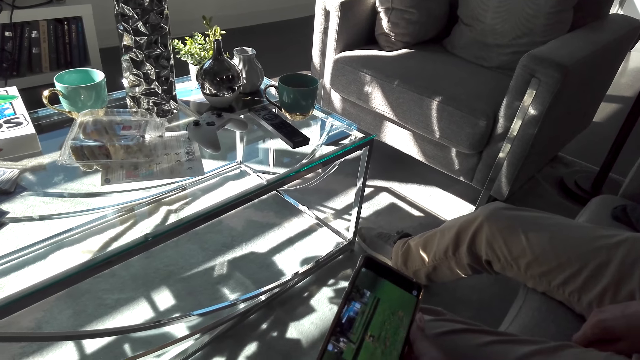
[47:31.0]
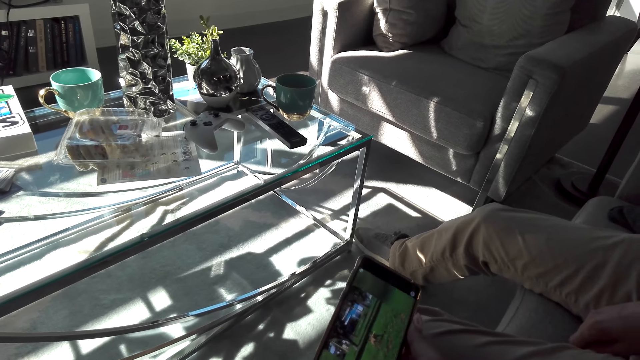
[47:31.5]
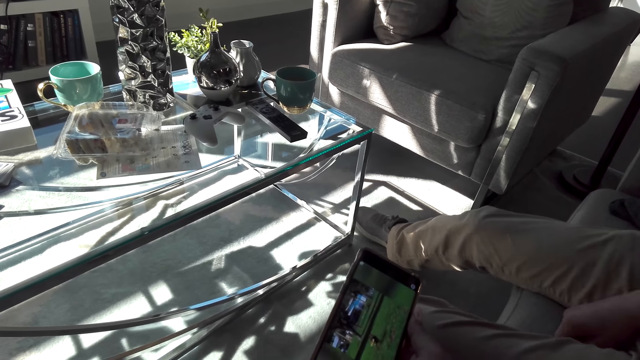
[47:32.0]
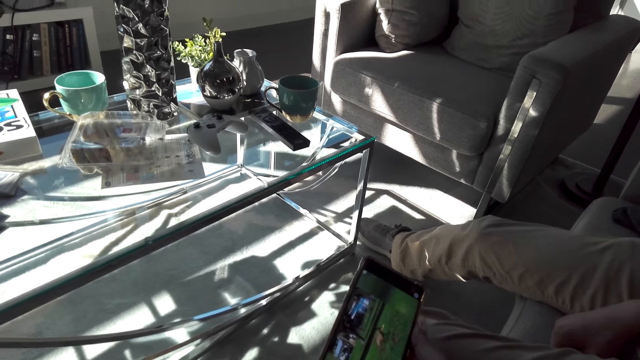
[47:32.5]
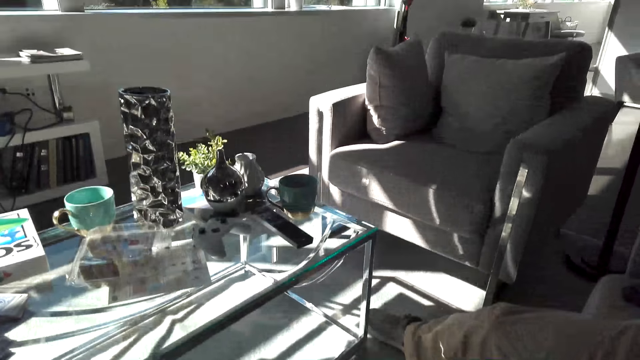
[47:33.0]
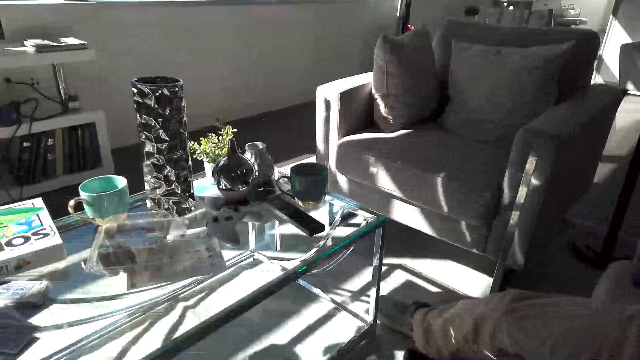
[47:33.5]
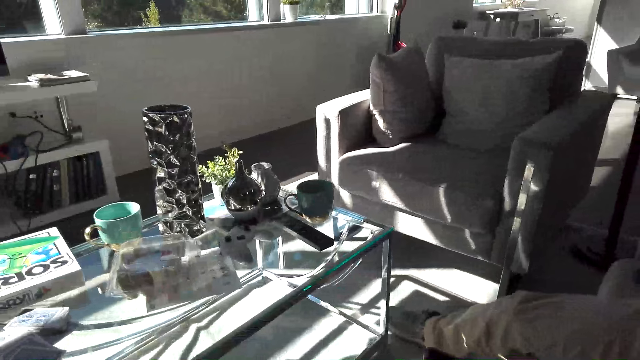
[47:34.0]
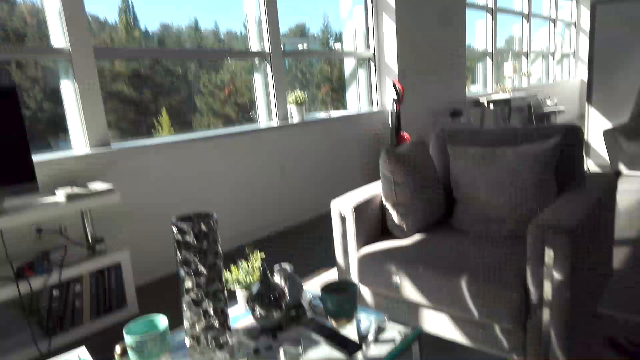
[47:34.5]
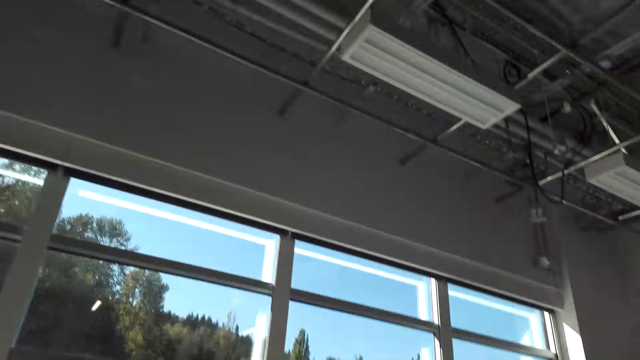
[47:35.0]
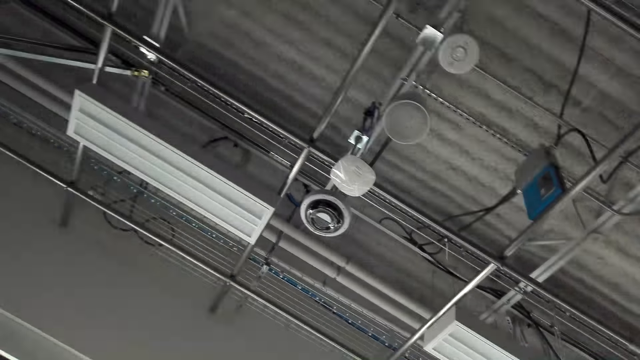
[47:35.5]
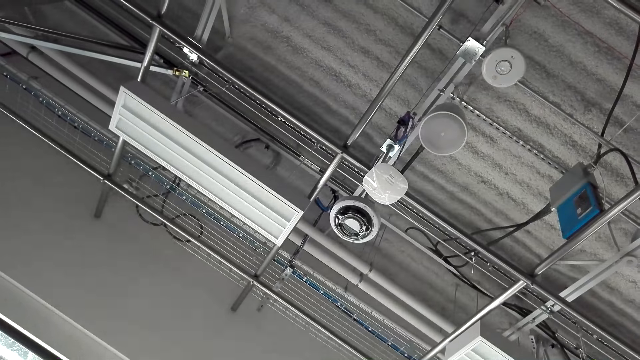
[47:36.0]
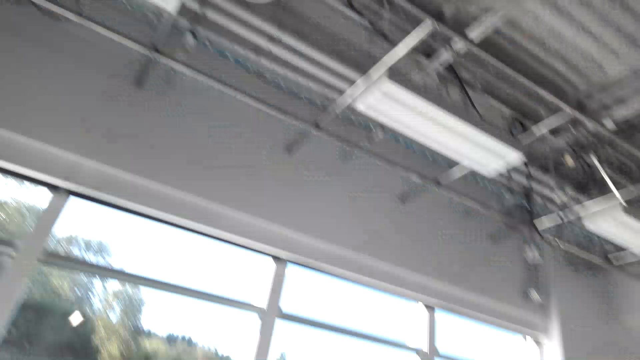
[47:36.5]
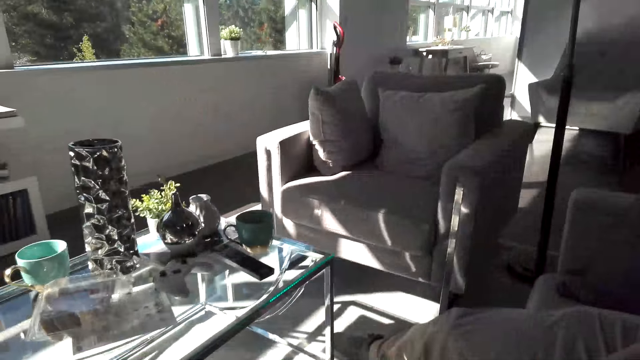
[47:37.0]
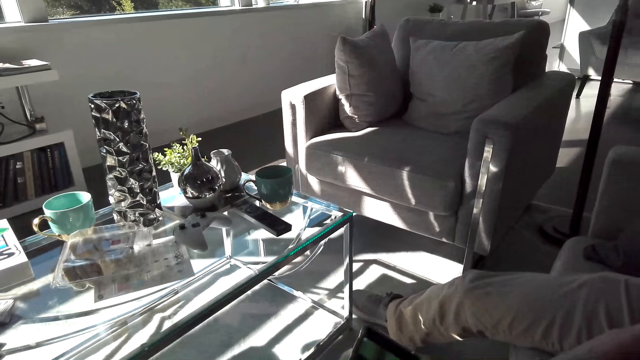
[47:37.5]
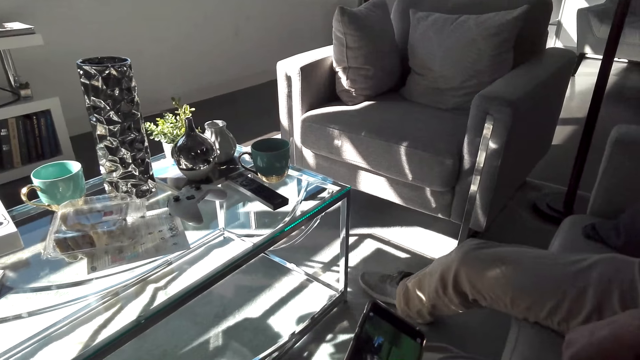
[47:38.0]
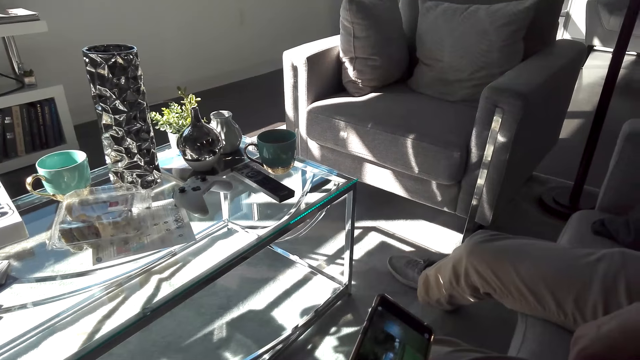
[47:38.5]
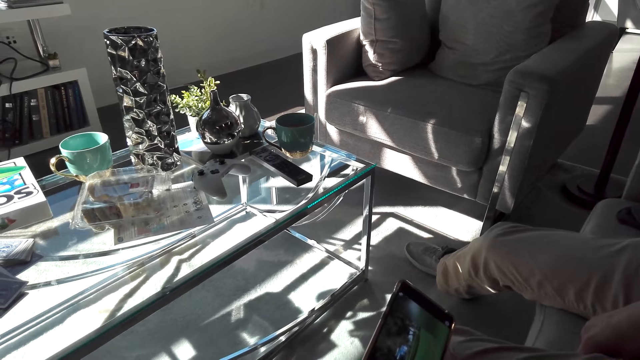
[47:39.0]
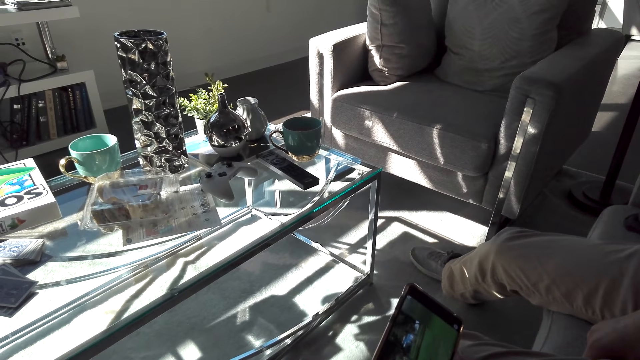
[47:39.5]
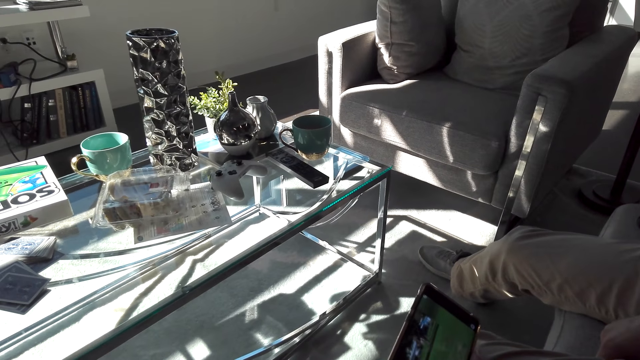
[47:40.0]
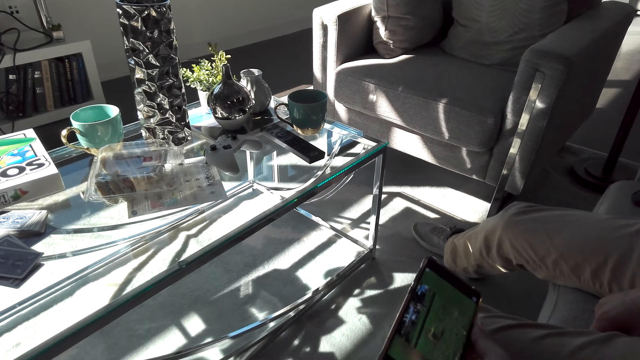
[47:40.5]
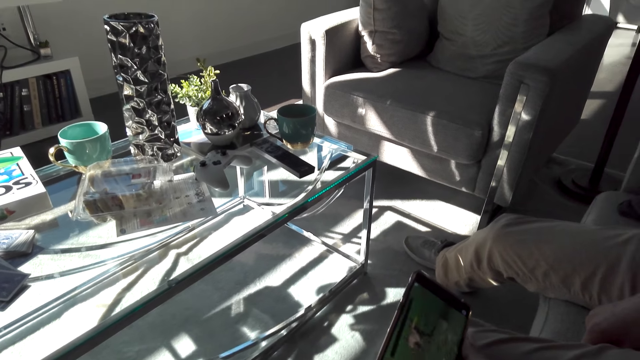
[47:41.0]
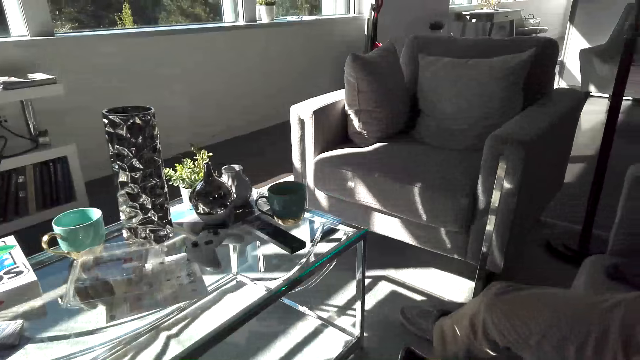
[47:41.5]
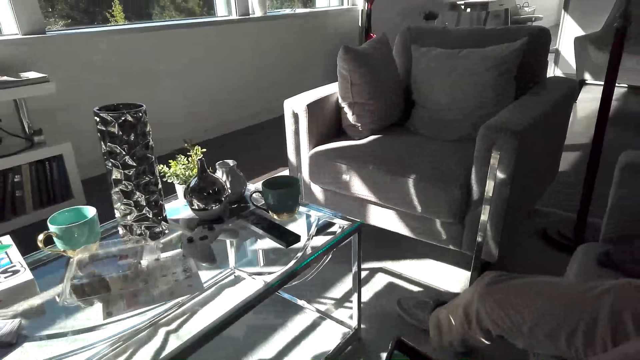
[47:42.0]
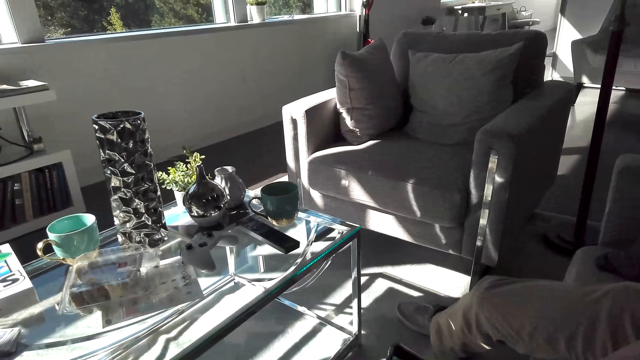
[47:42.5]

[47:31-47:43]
The camera wearer laughs out loud. They look around the apartment. A man moves his leg slightly. The camera wearer uses the phone.

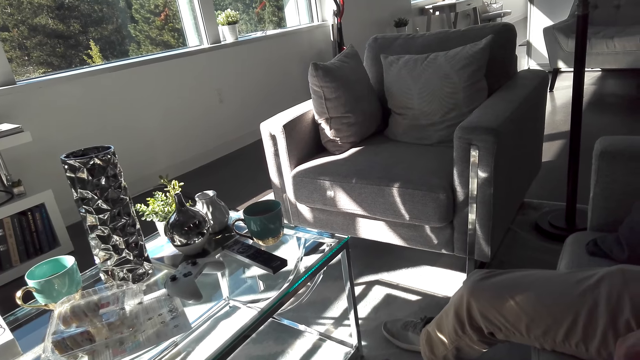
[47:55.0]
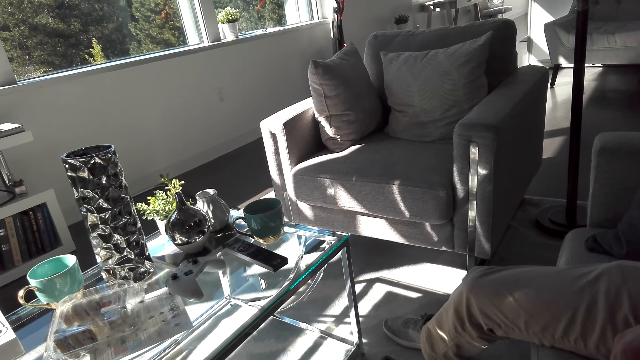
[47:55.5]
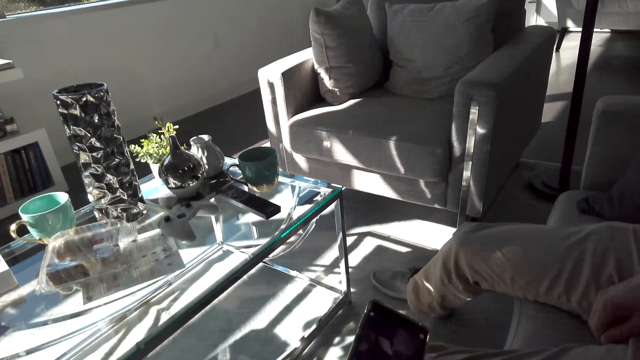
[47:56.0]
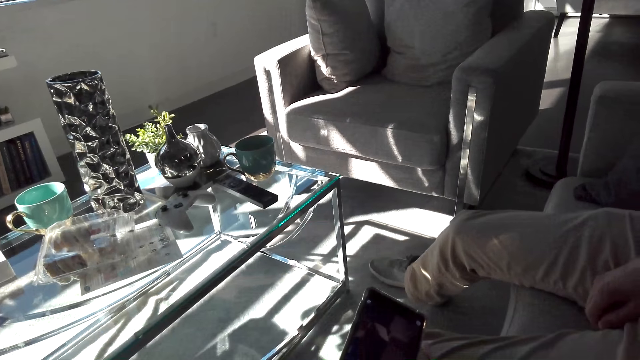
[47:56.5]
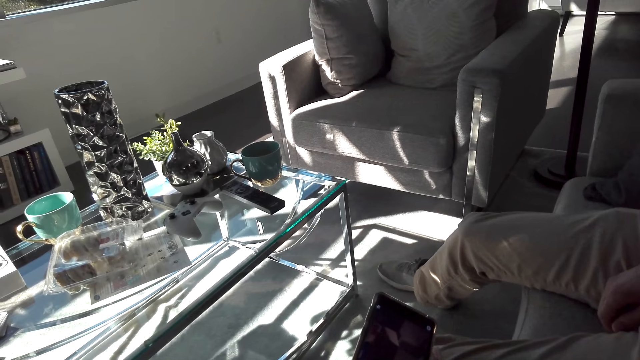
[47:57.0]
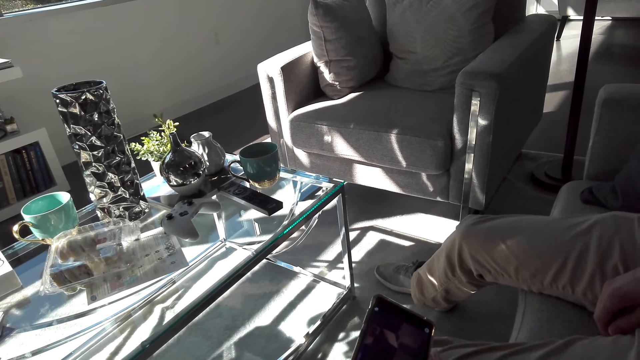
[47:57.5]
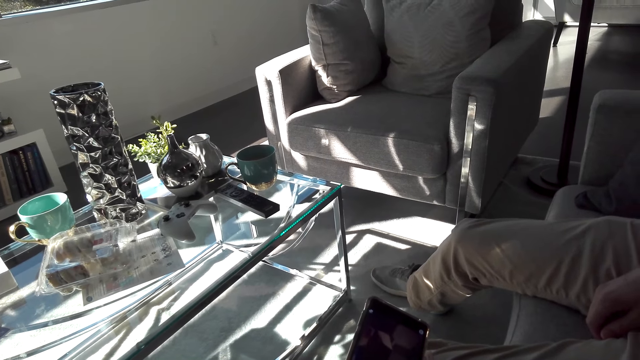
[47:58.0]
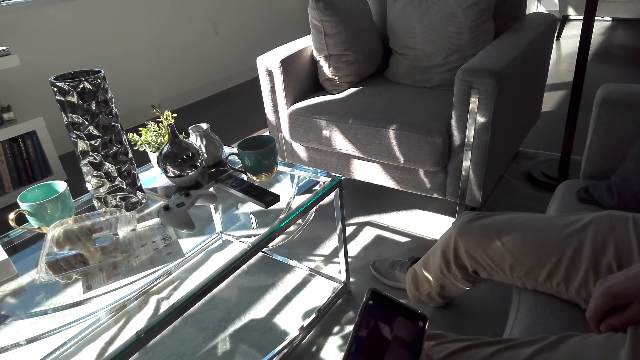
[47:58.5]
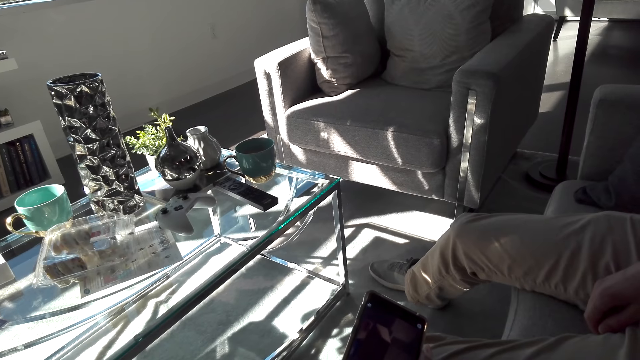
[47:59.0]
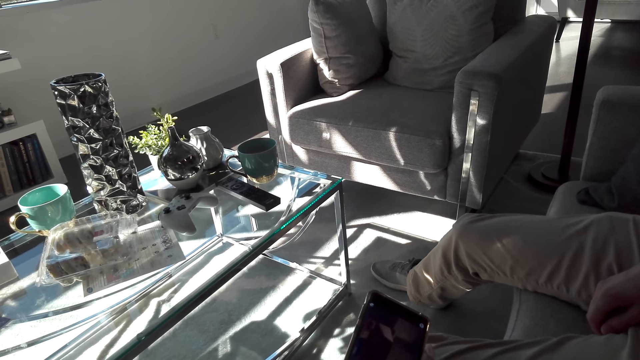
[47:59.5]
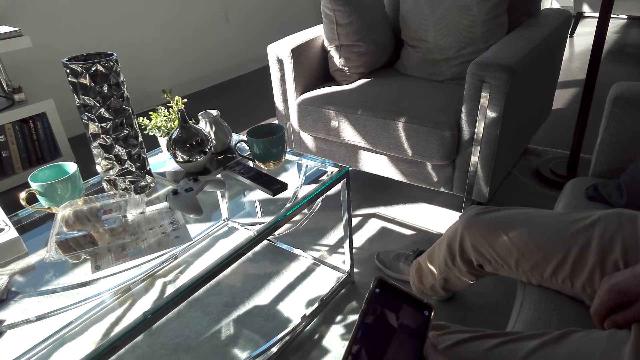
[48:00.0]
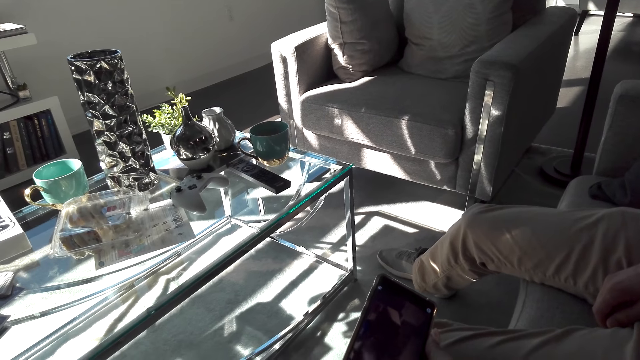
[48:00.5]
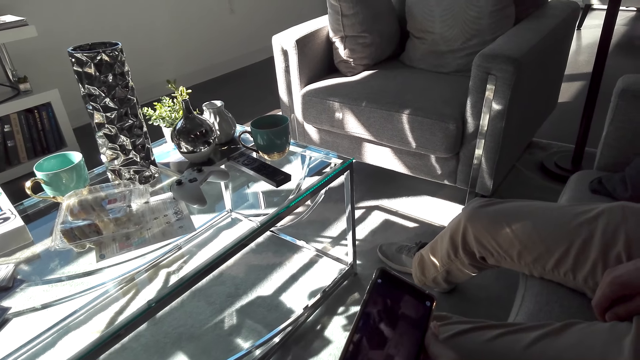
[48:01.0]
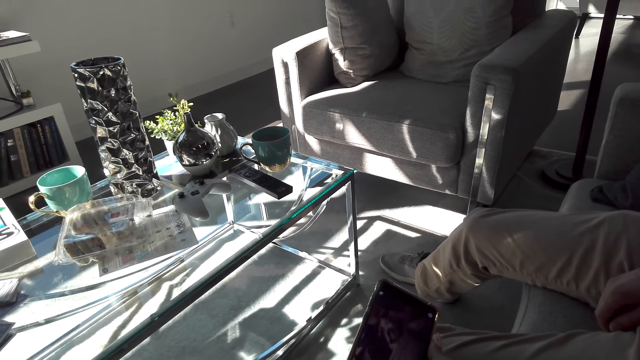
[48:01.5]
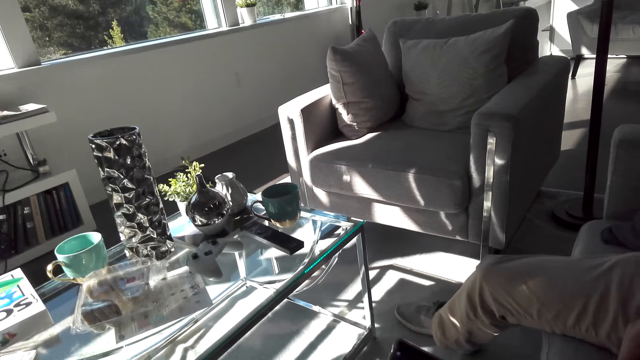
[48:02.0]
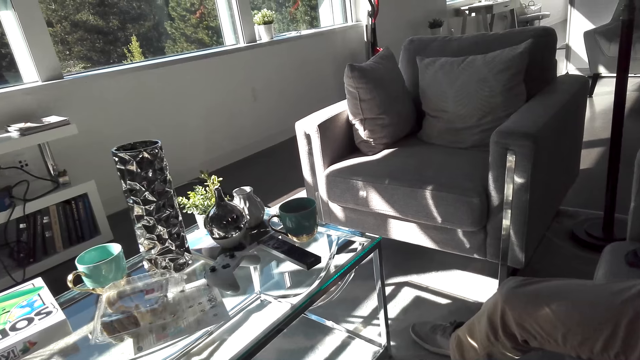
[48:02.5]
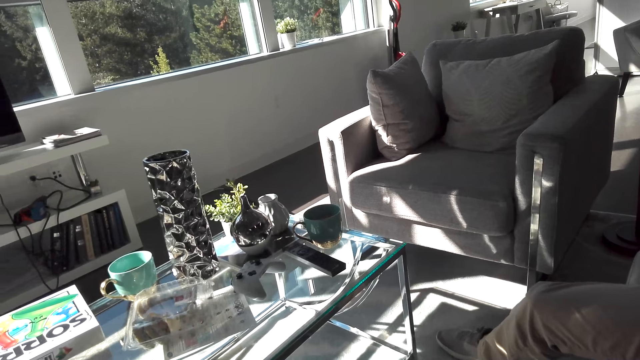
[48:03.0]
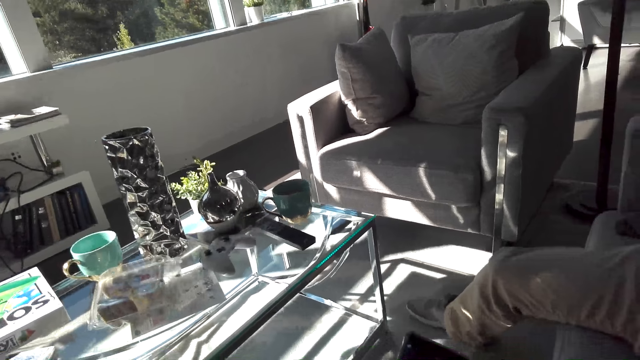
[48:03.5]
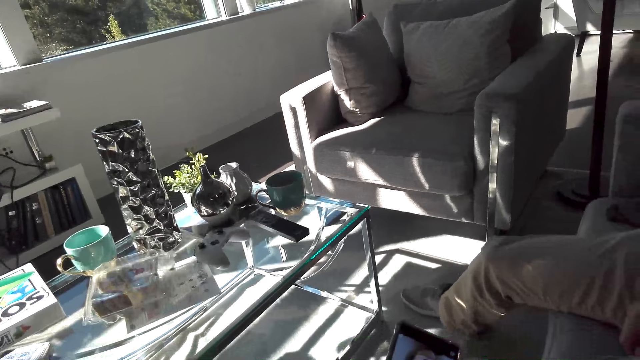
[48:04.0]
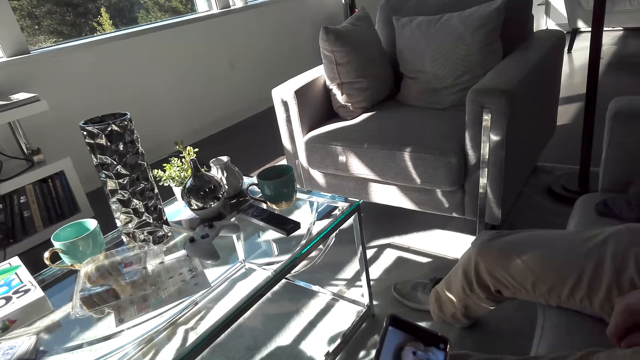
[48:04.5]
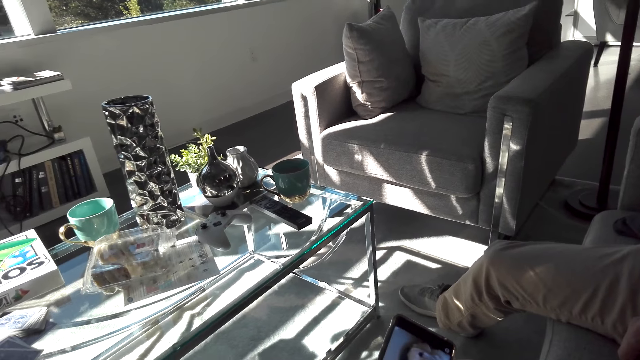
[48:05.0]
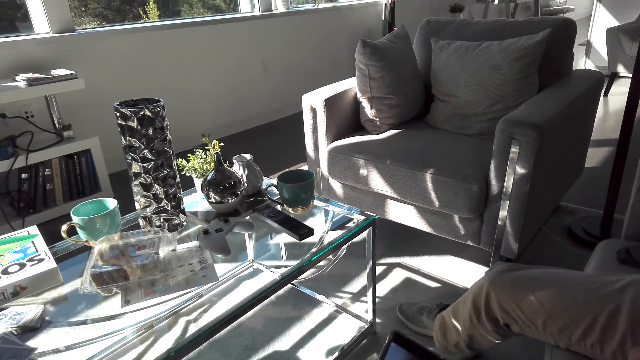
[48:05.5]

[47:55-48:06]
The camera wearer talks to a man. They use the phone. They look around the apartment.
